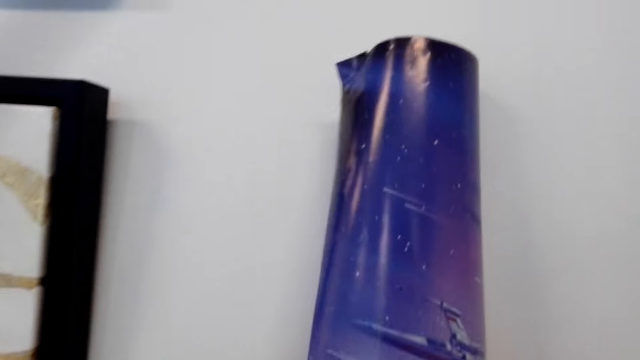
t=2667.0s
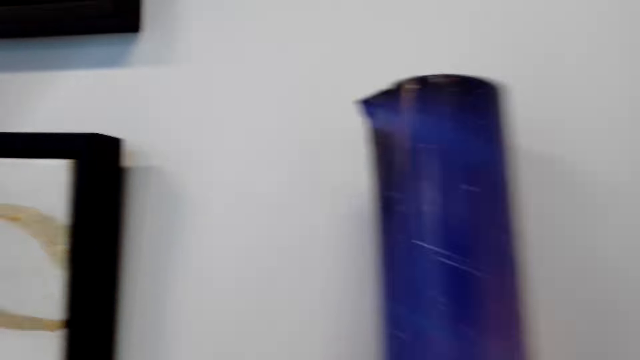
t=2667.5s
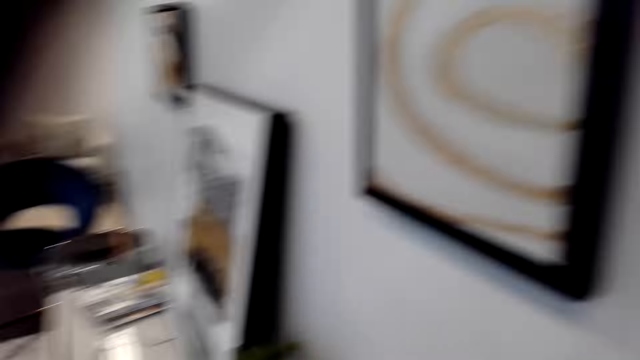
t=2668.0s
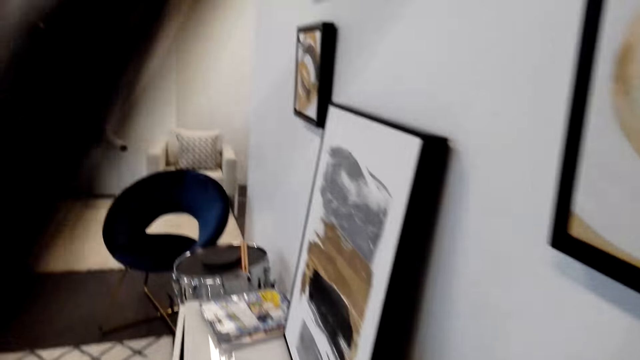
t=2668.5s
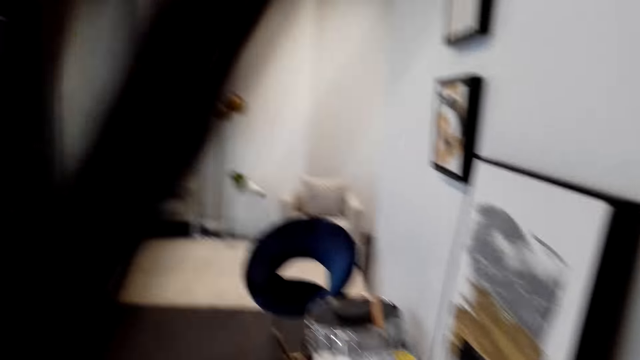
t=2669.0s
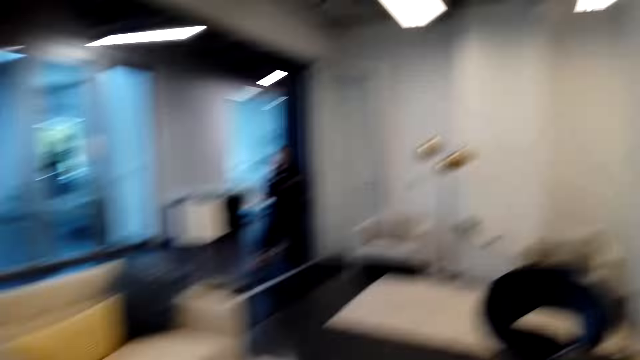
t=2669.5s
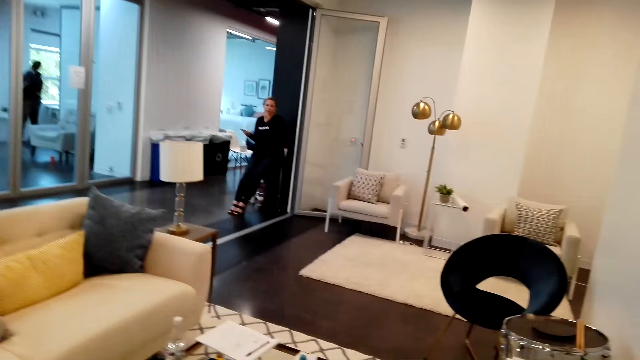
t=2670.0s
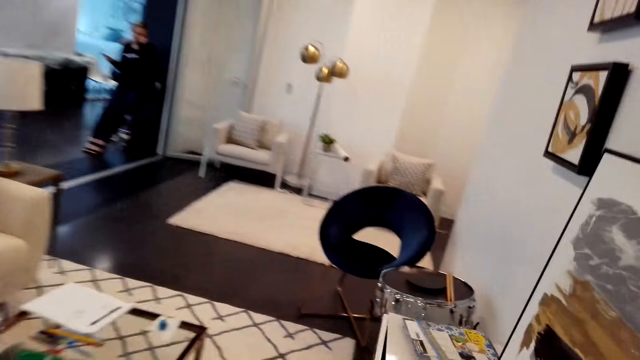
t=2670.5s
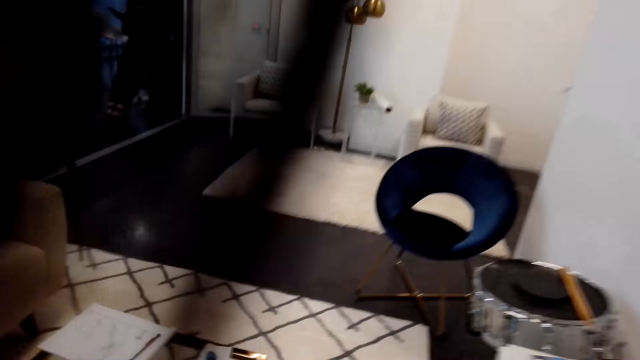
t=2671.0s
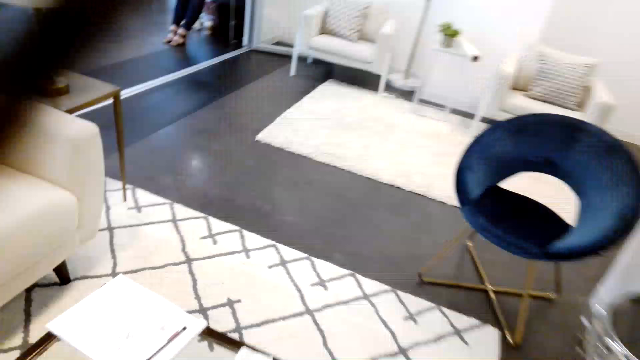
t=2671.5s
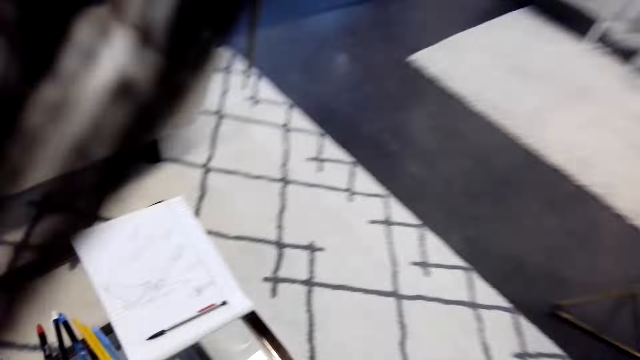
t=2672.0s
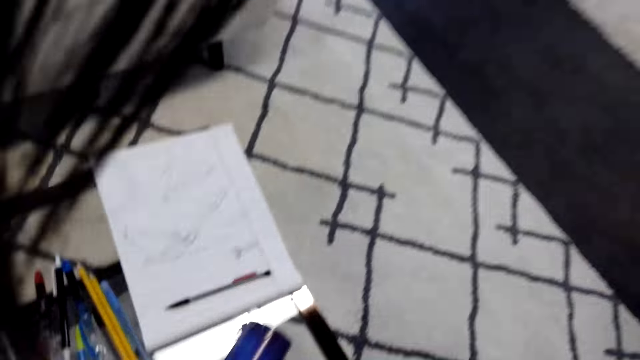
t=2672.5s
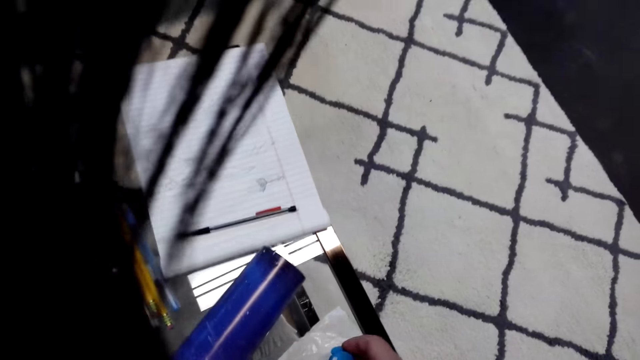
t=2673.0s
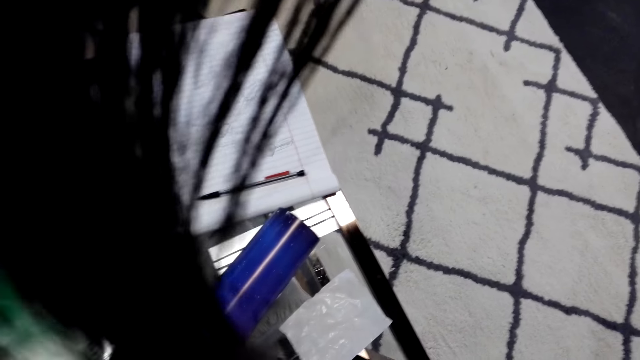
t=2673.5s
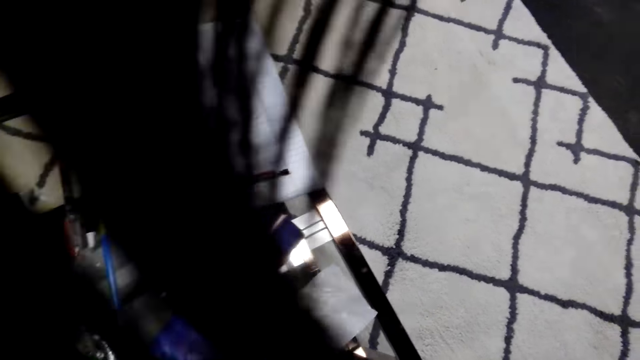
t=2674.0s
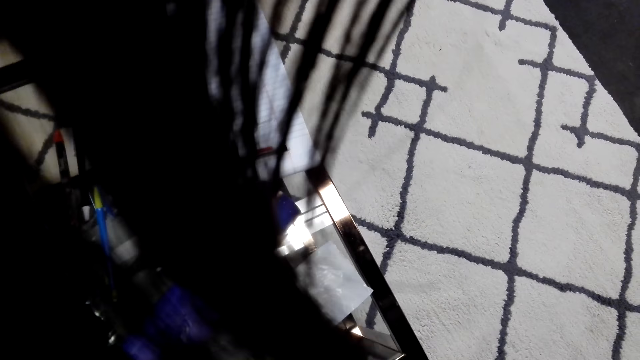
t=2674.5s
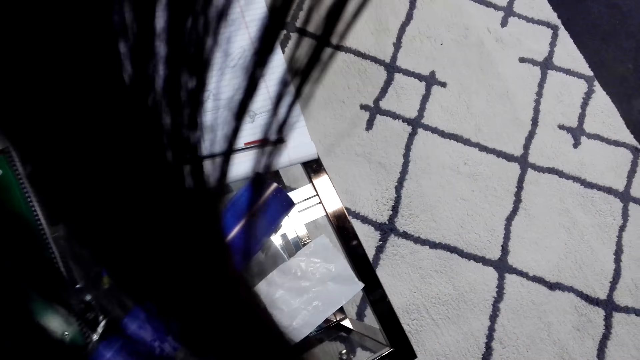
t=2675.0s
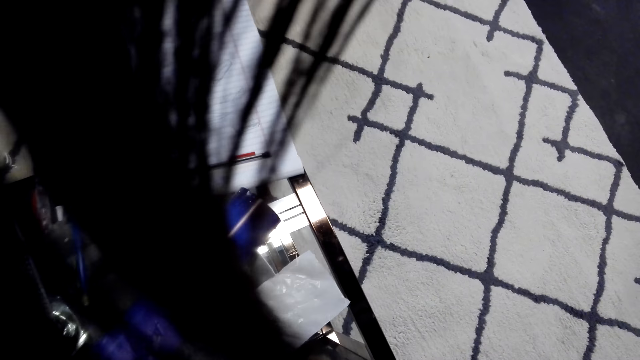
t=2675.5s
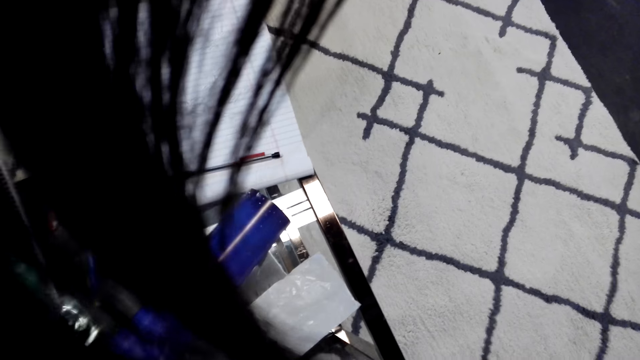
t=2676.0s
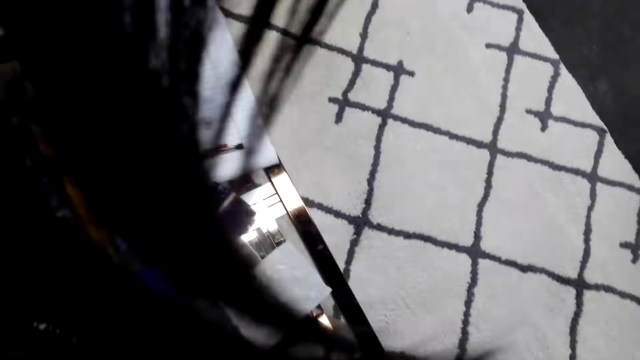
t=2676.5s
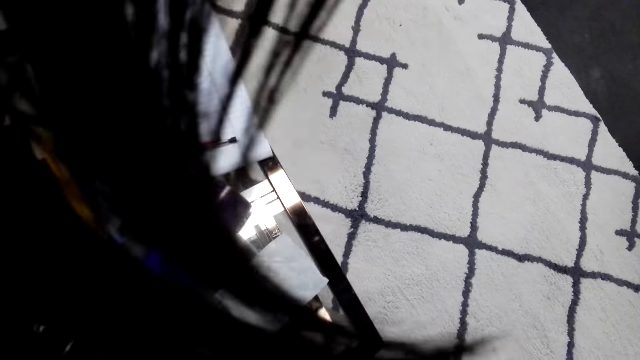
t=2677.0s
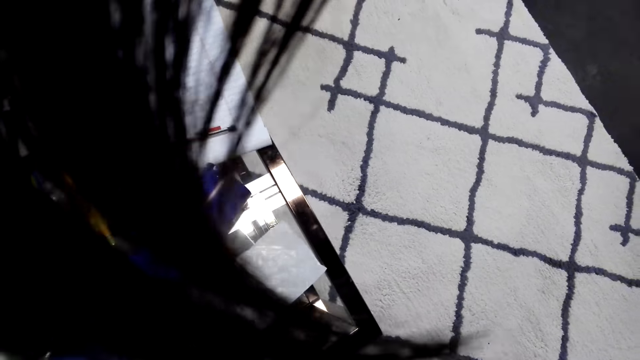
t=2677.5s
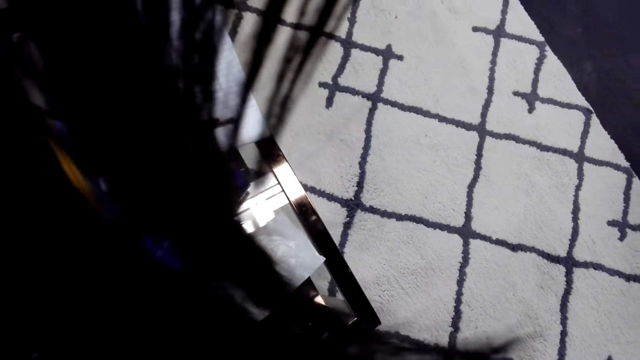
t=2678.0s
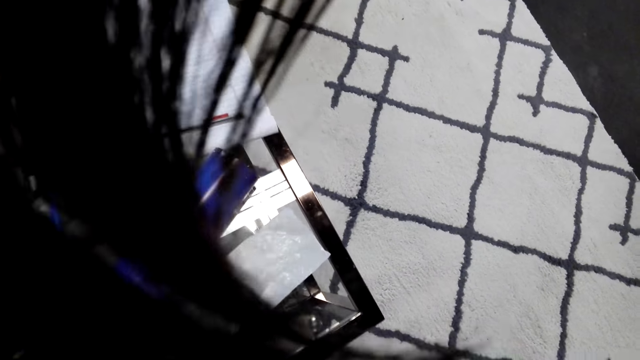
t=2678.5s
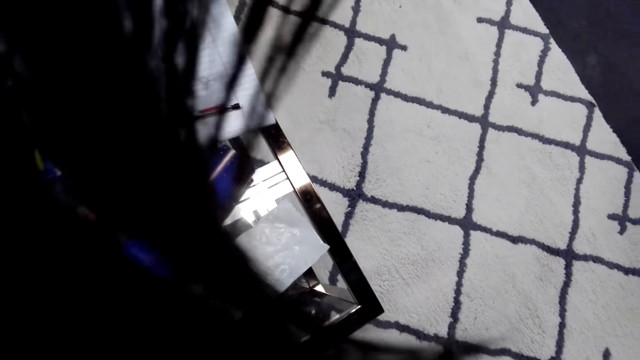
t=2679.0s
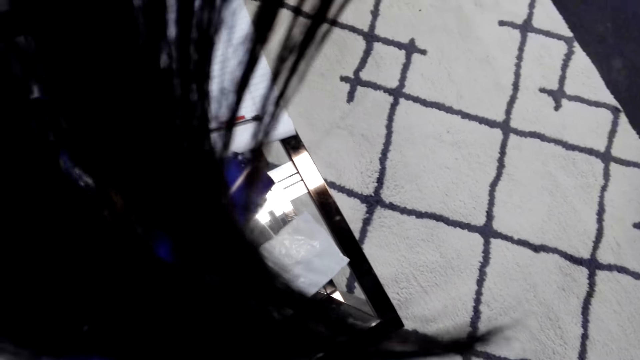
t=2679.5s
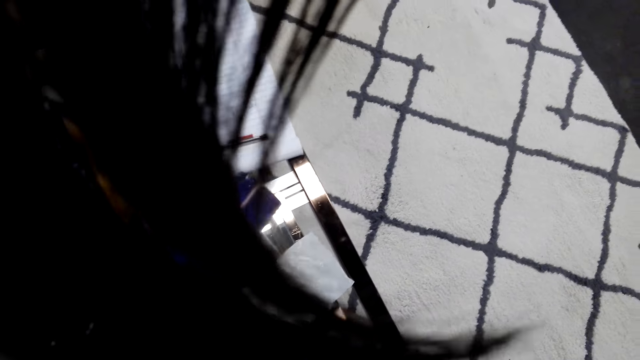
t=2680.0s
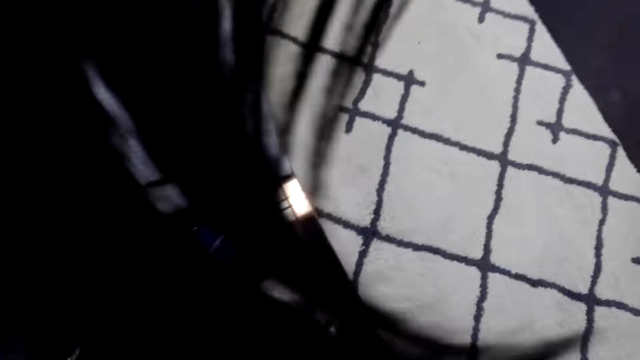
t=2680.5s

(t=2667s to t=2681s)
The camera wearer walks around. They place the canvas paper on the table. They look at the table.

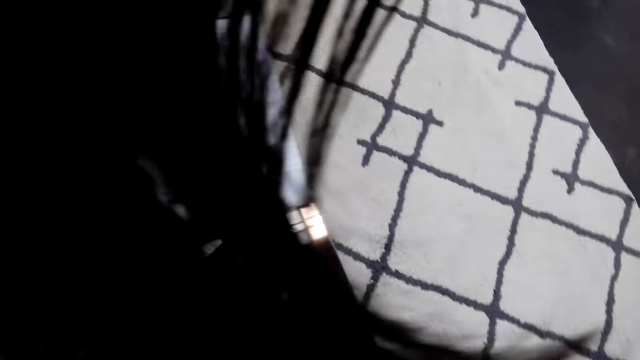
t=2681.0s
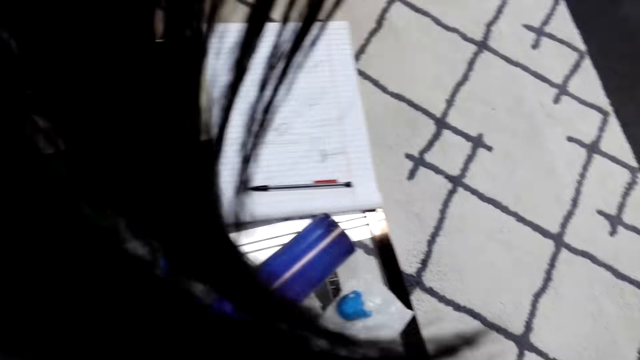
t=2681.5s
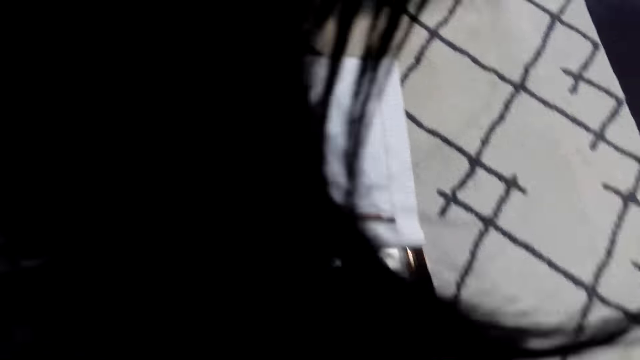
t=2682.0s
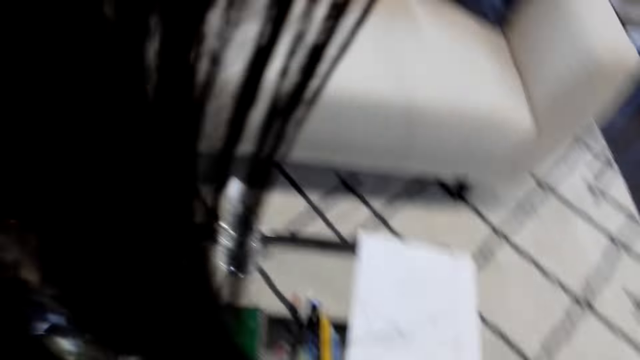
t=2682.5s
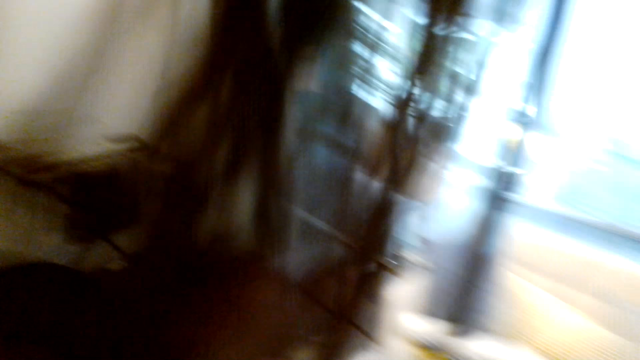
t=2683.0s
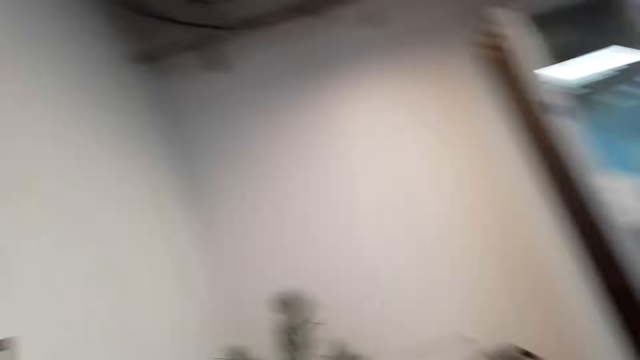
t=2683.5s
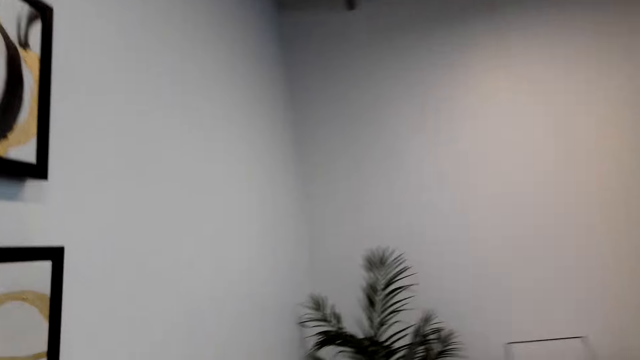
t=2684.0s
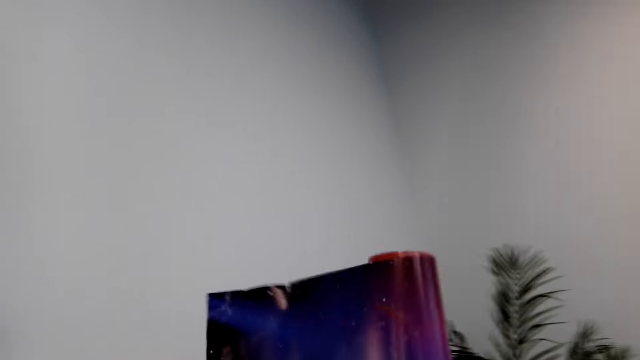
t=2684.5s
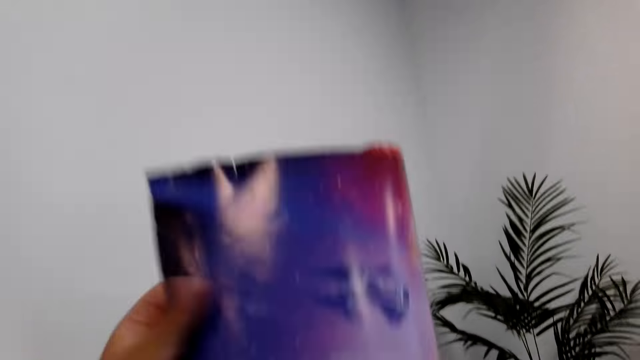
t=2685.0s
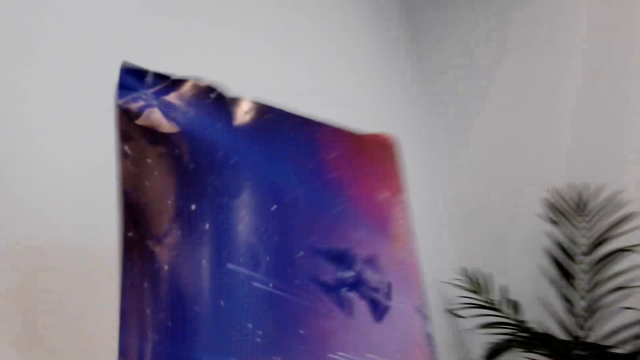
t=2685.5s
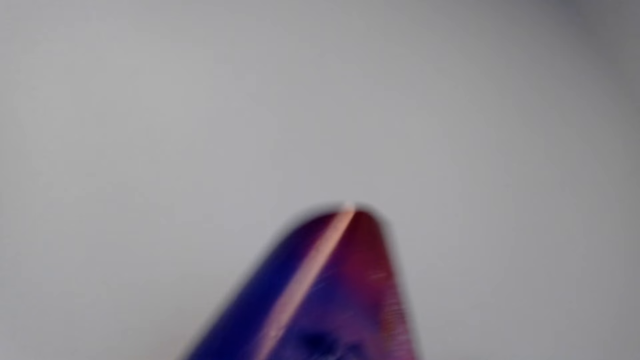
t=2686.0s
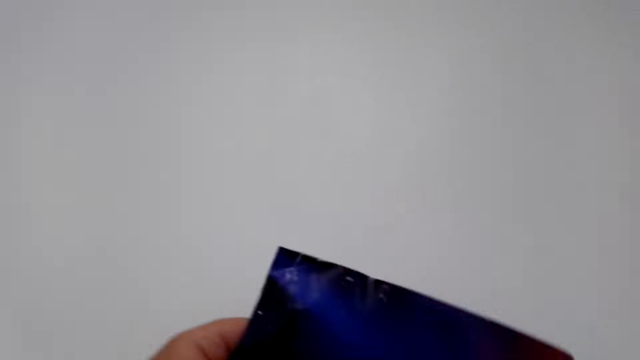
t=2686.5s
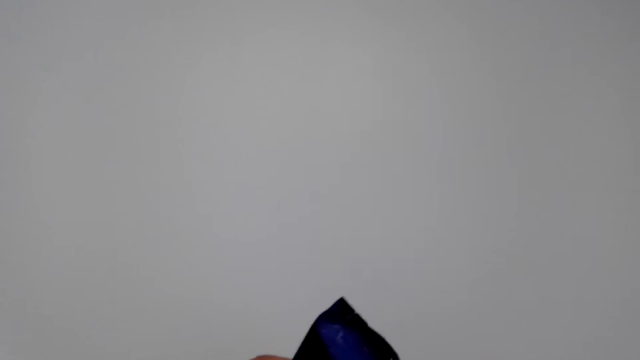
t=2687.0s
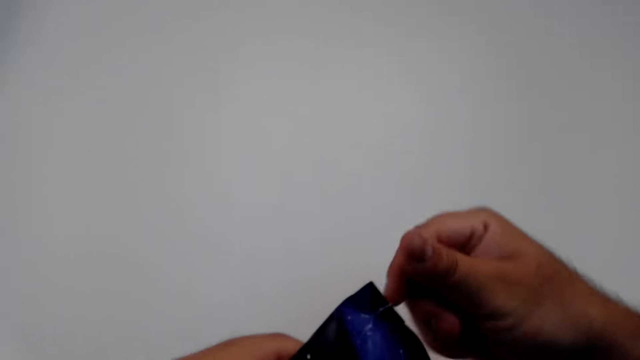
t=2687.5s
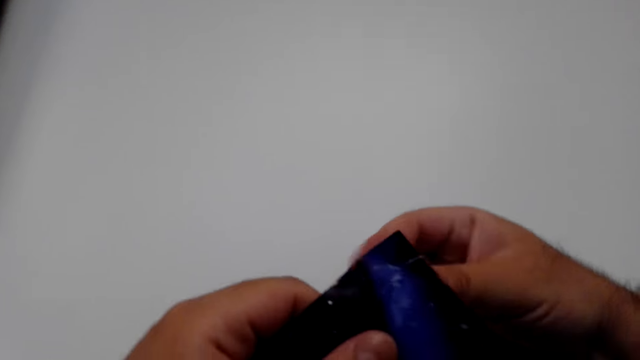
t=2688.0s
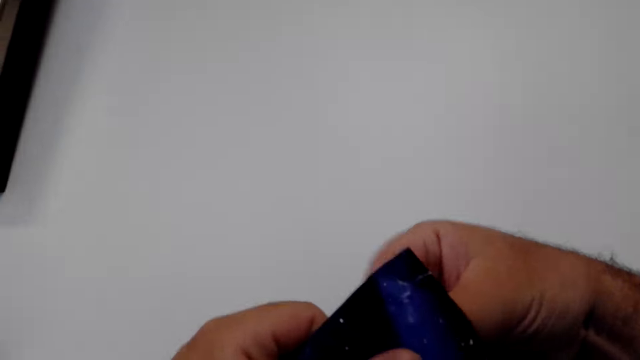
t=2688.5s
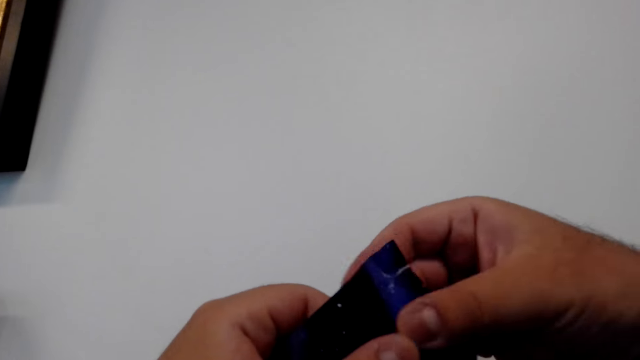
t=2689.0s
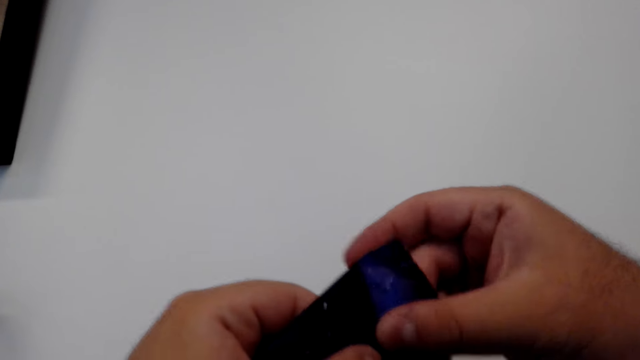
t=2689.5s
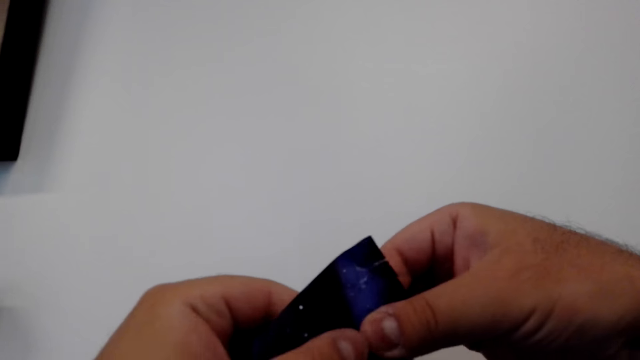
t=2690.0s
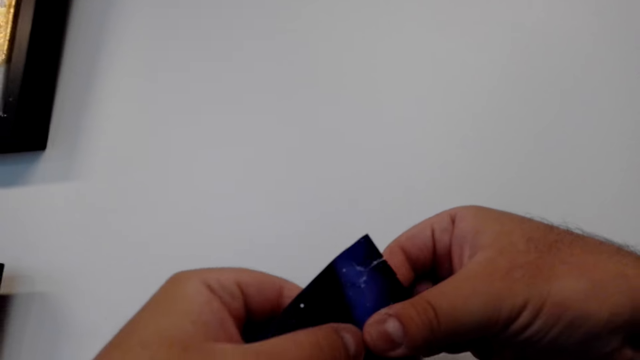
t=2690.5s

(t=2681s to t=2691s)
The camera wearer walks around. They hold the canvas paper. They lift the paper. They put something on the canvas paper.
